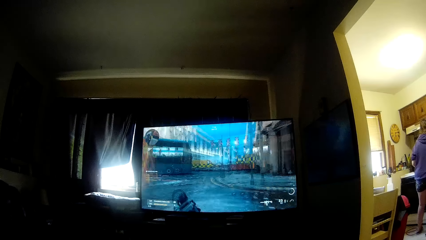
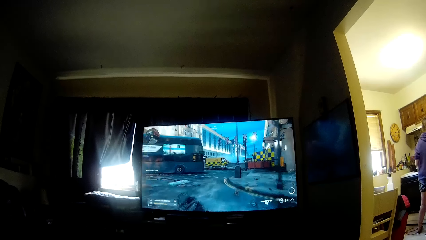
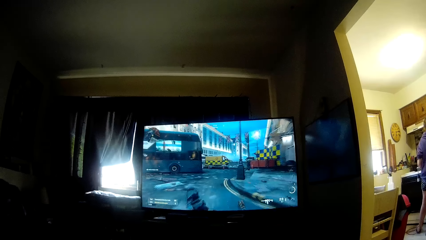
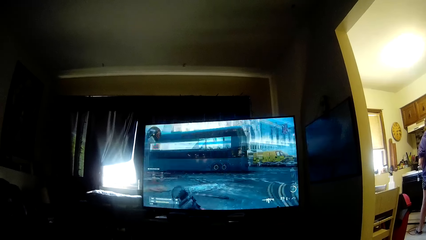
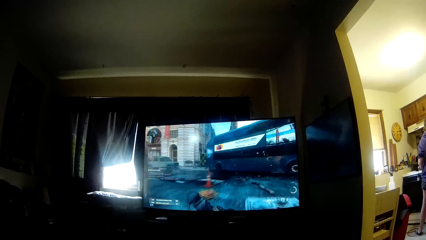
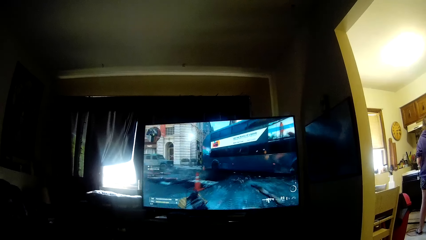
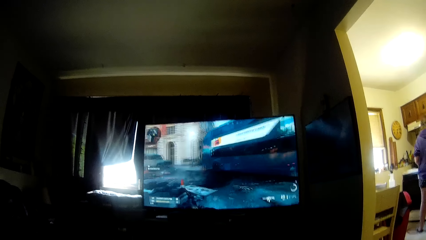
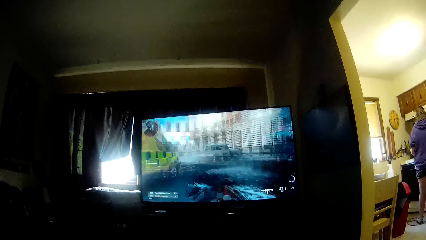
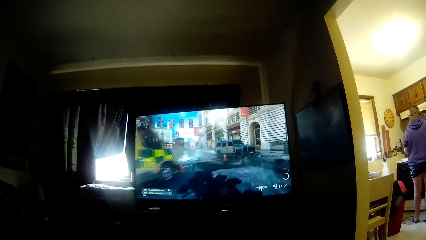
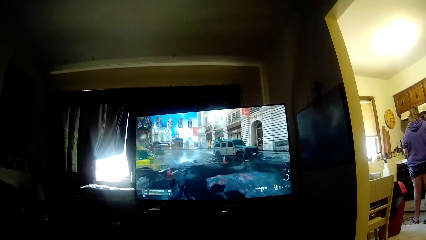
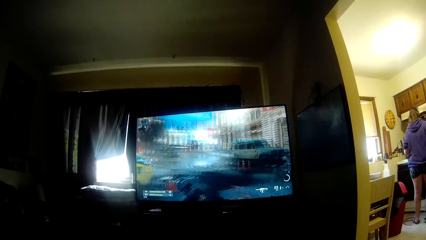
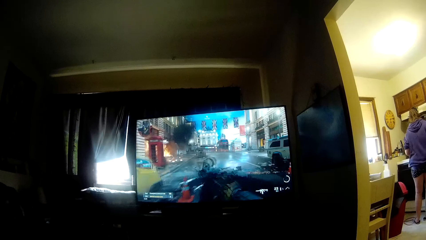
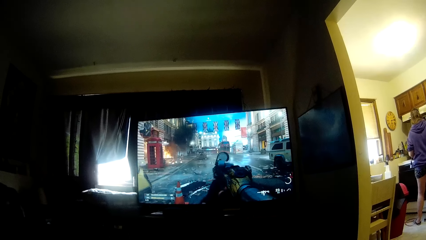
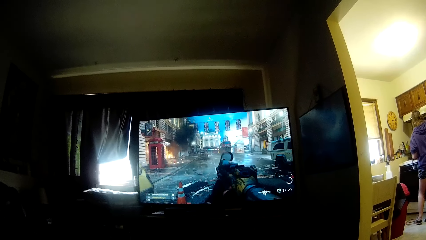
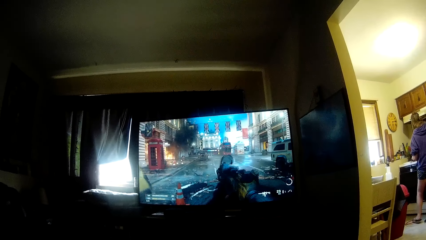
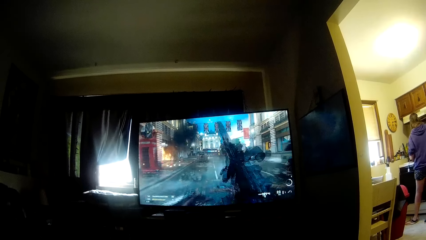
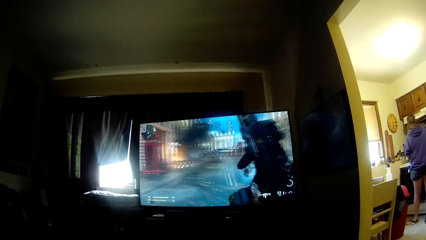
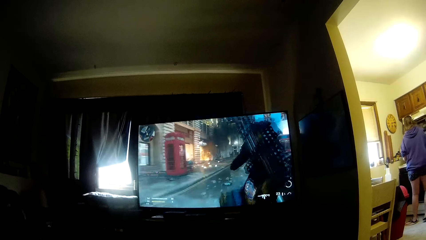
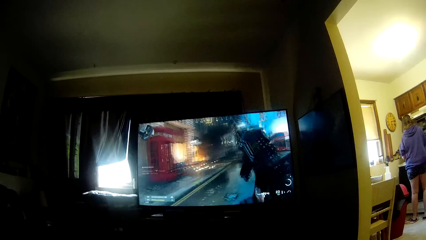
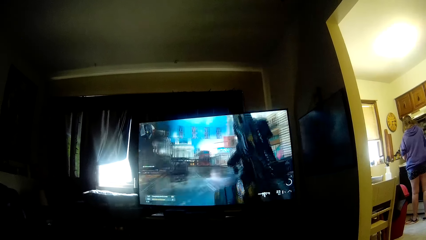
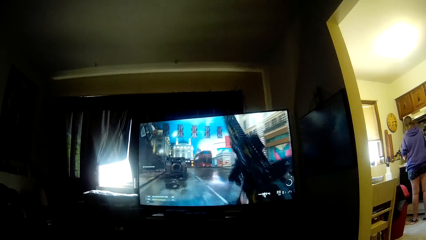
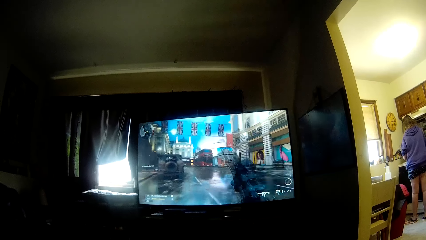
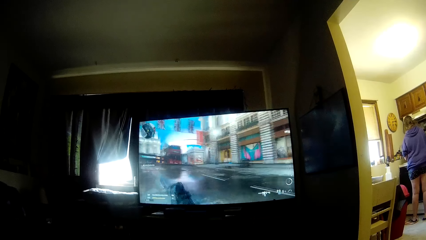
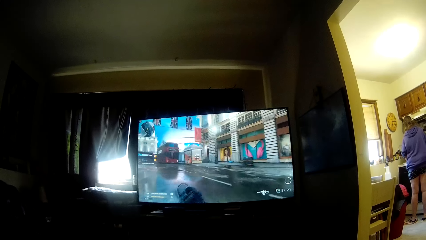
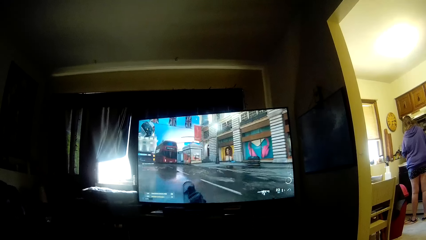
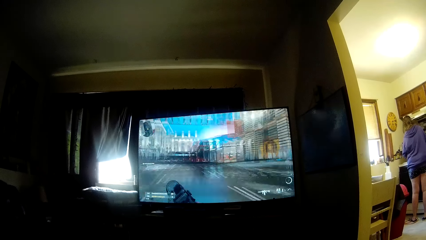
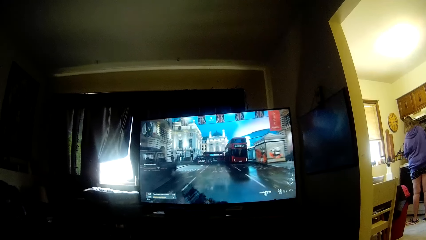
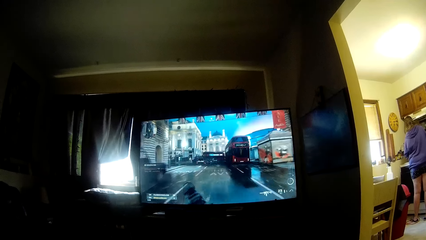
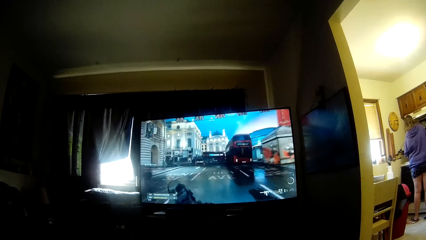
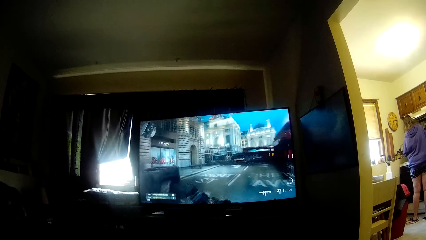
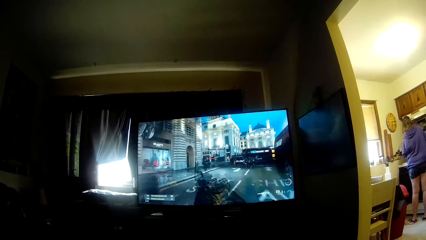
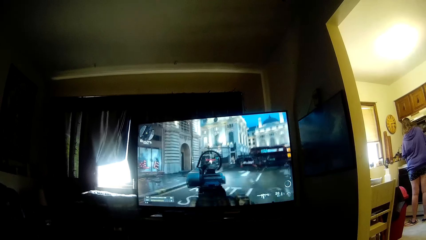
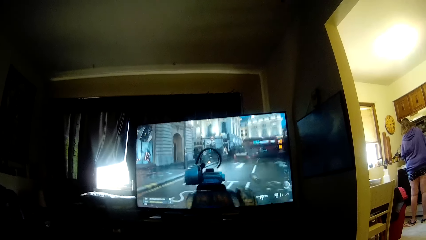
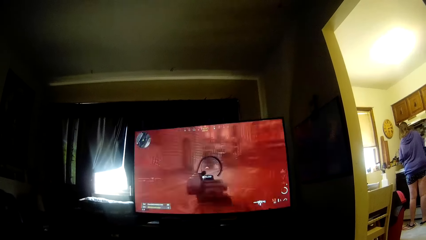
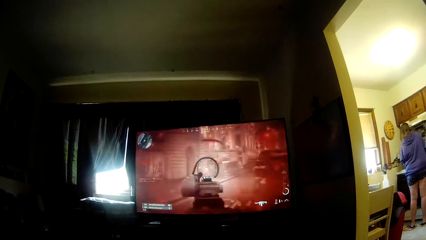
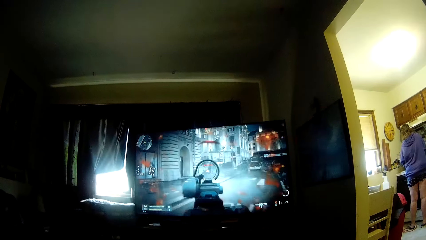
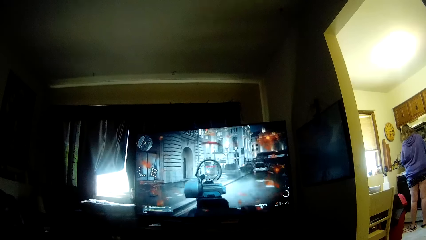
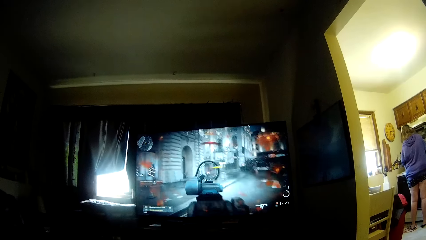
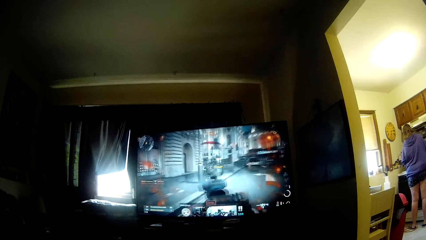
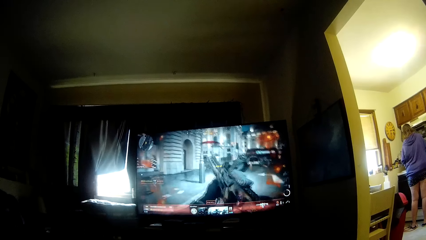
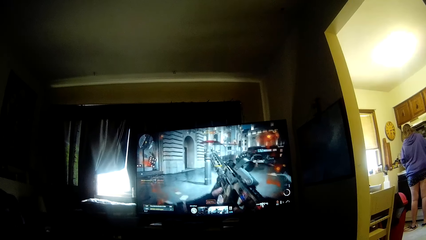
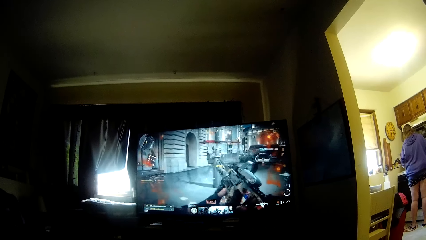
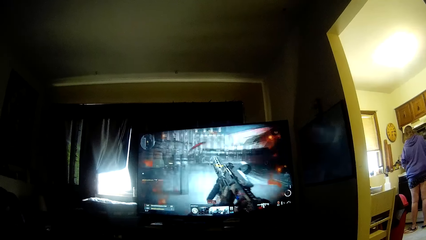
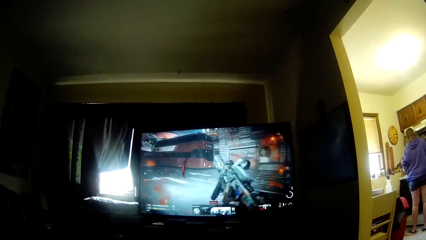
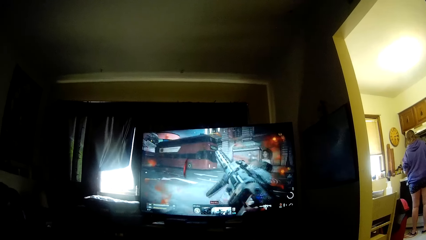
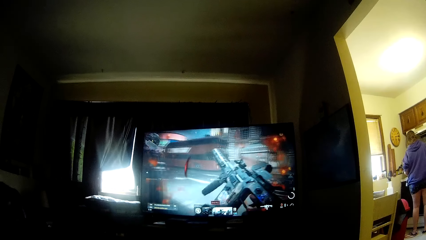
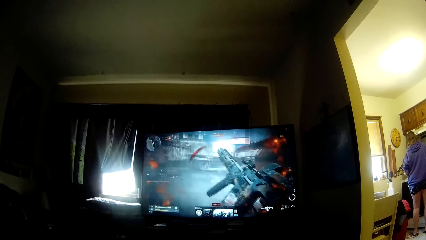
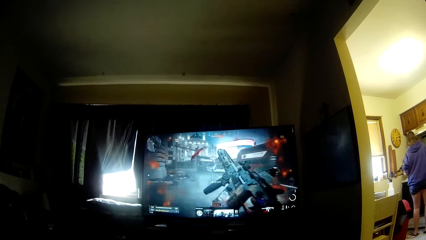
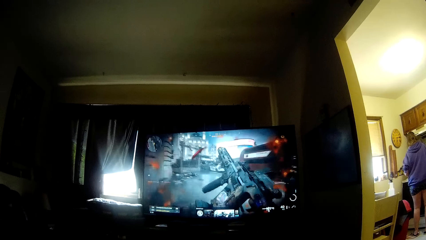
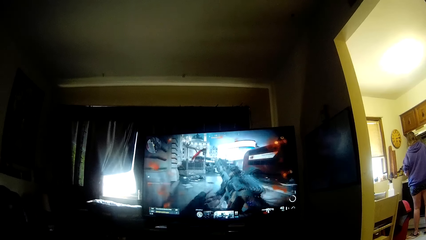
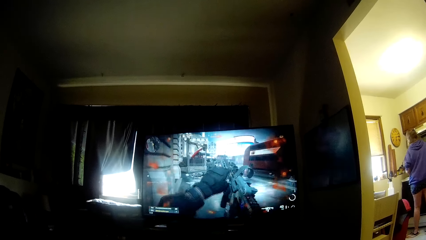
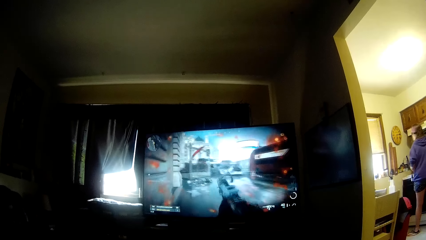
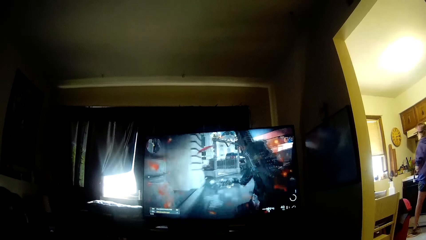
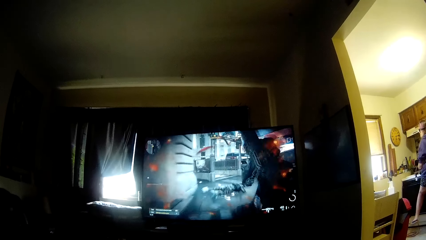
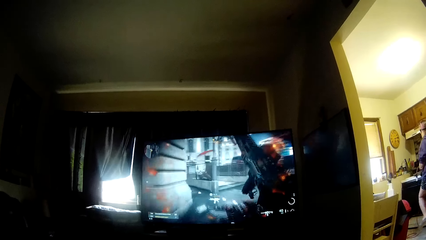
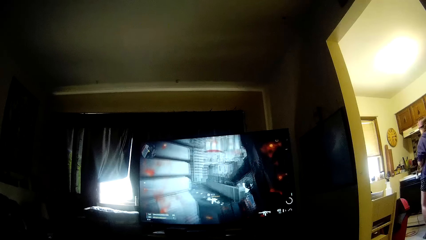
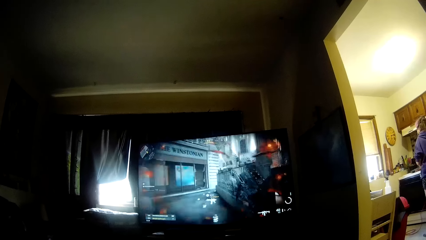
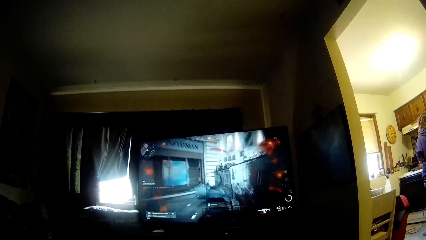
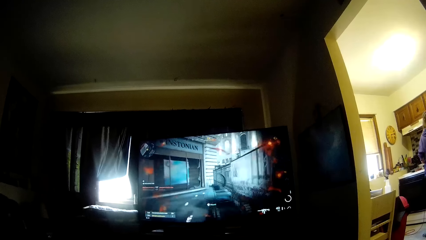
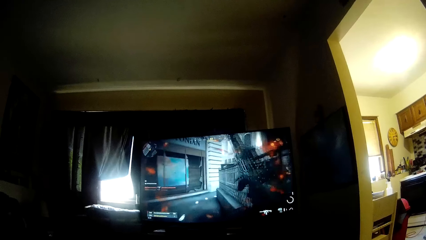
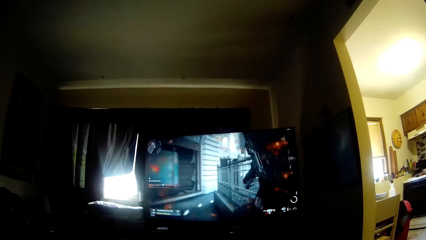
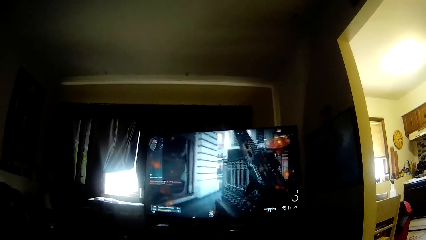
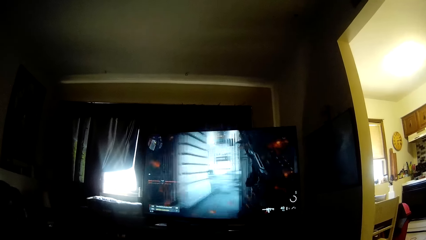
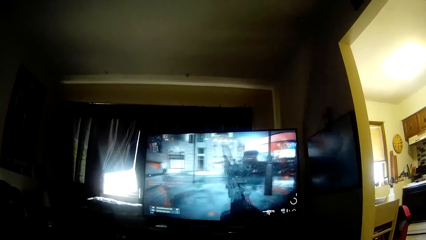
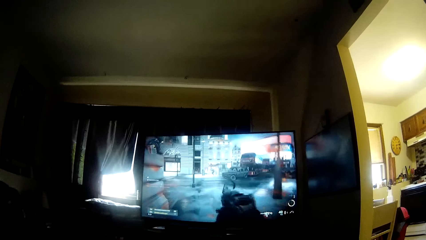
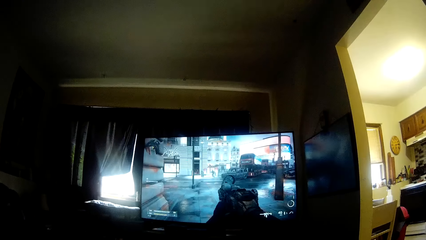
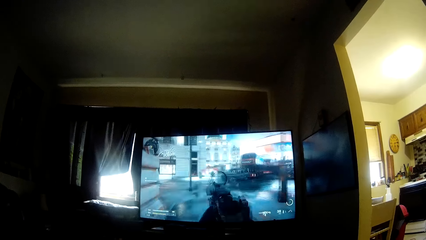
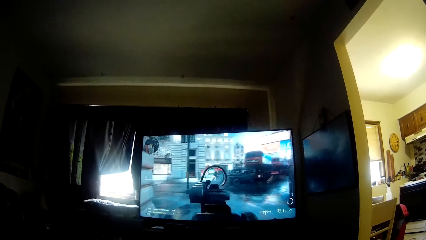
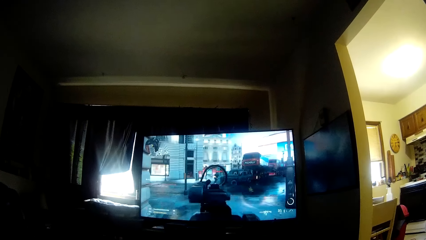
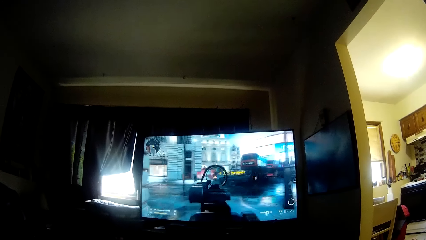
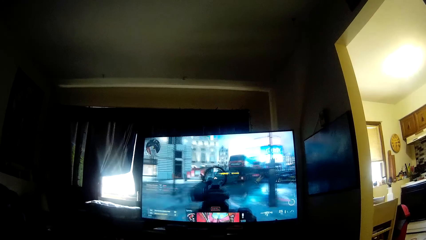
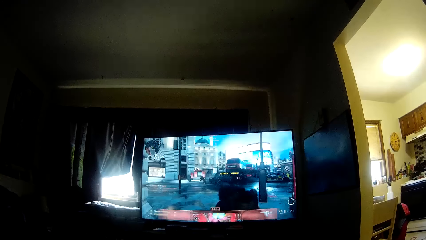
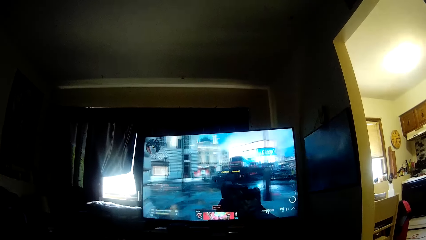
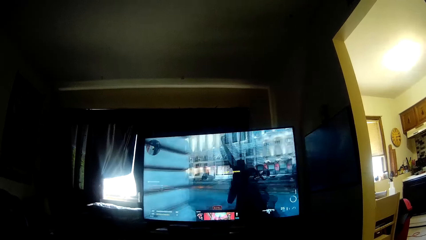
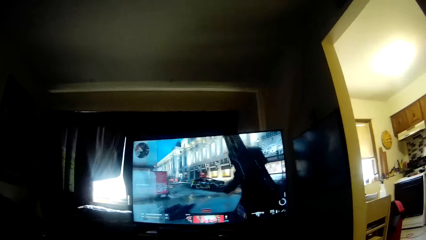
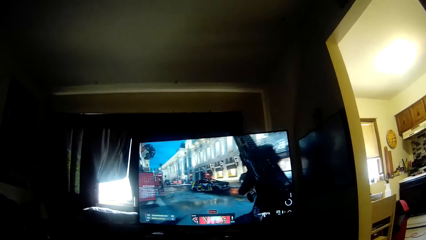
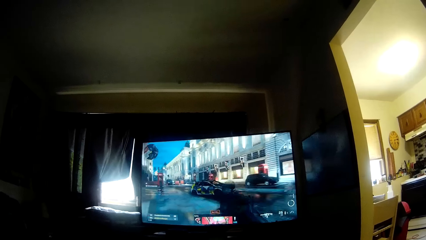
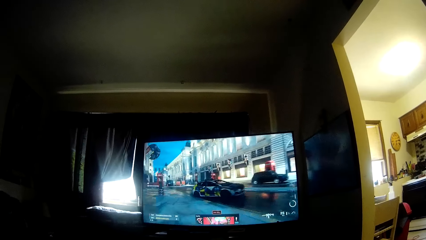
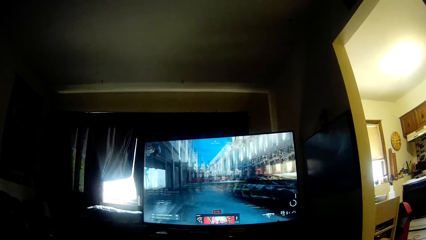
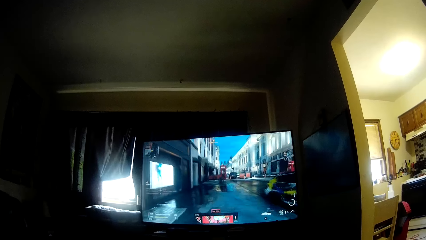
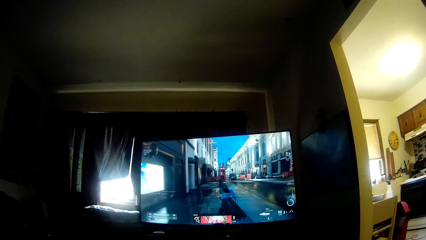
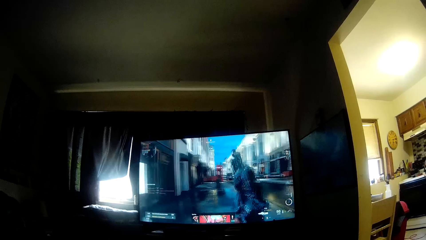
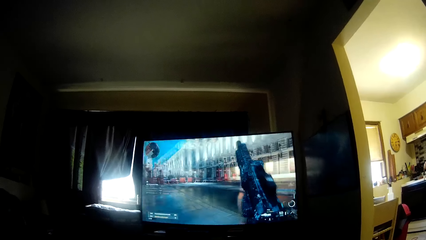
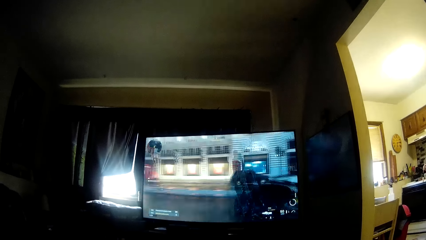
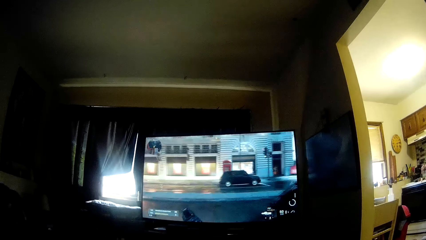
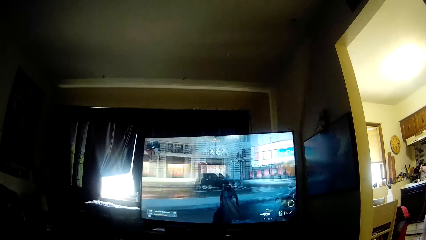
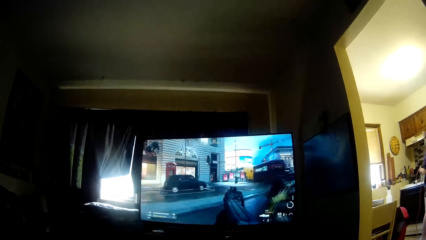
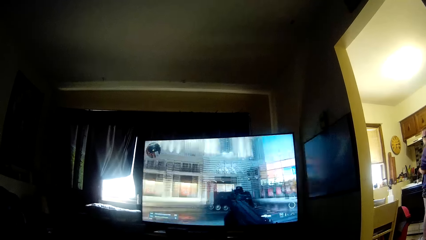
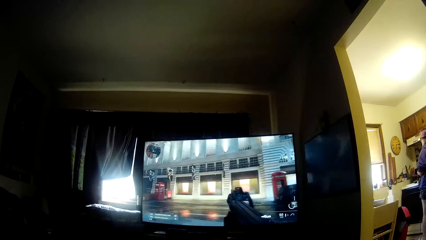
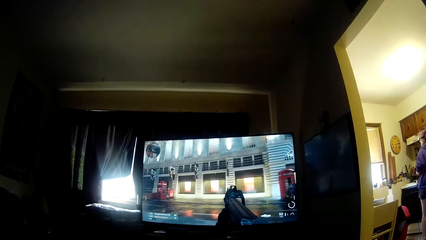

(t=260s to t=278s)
The woman adjusts the wire by a sink. The woman walks from the sink.
